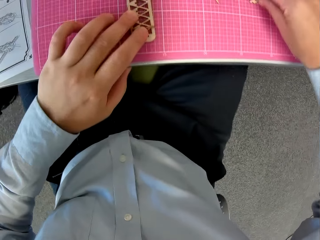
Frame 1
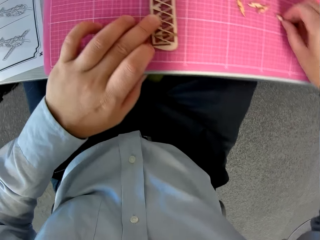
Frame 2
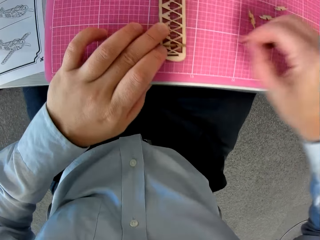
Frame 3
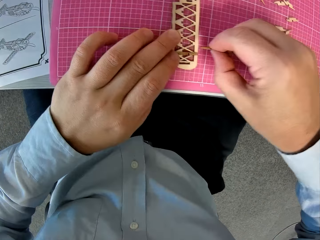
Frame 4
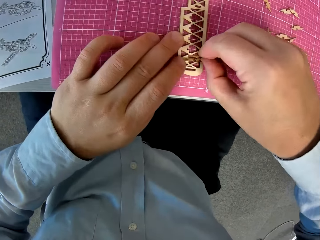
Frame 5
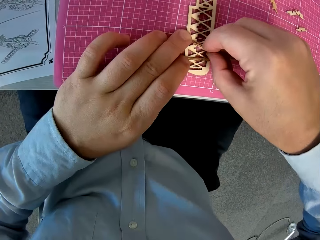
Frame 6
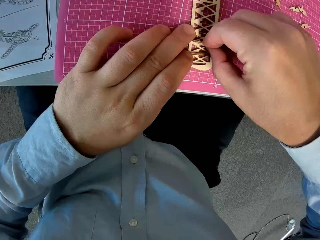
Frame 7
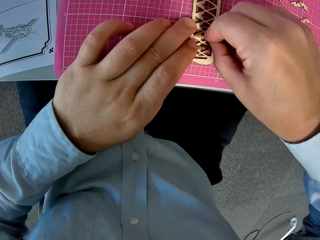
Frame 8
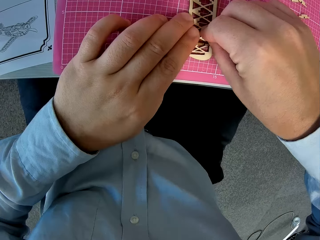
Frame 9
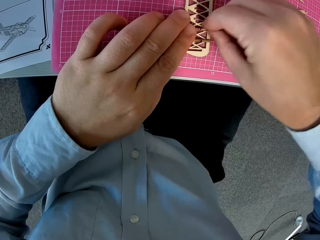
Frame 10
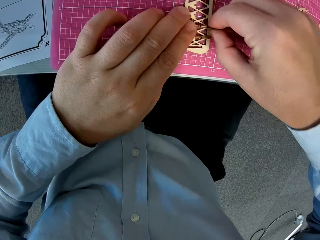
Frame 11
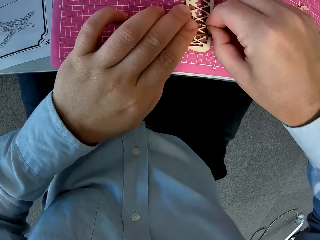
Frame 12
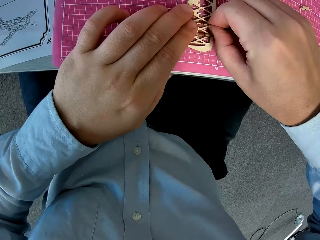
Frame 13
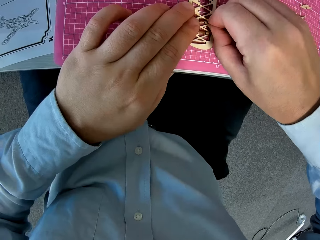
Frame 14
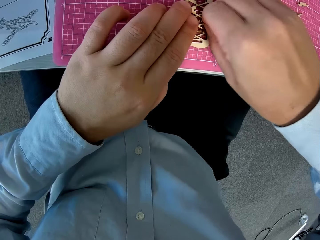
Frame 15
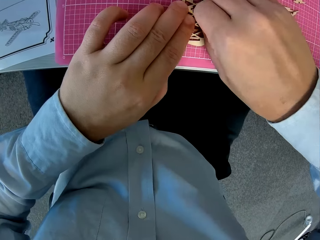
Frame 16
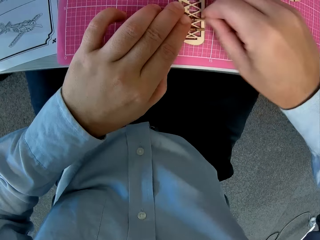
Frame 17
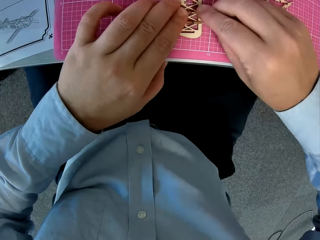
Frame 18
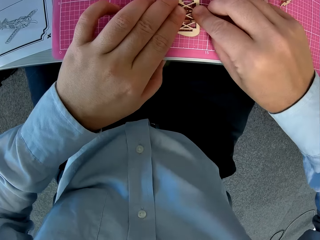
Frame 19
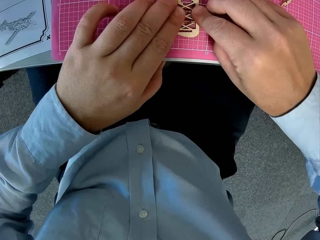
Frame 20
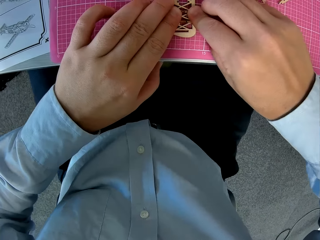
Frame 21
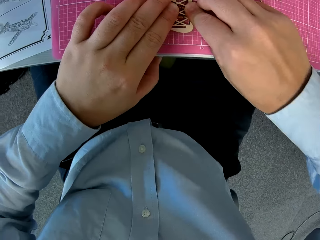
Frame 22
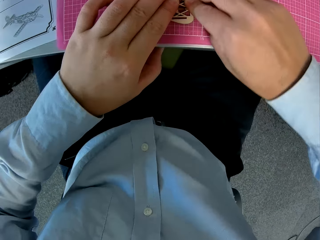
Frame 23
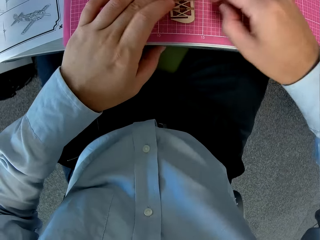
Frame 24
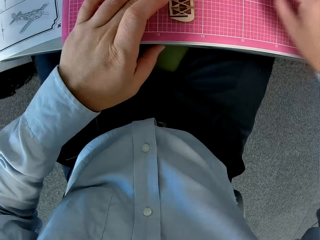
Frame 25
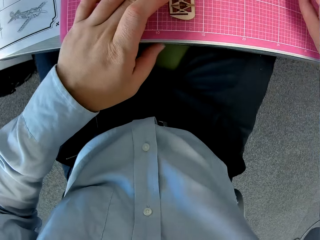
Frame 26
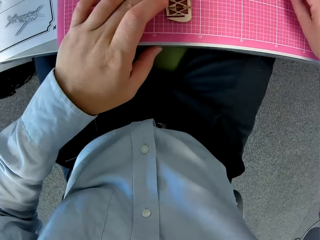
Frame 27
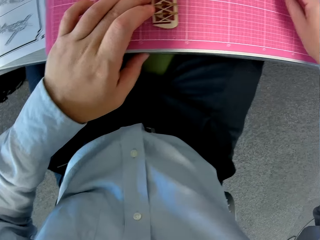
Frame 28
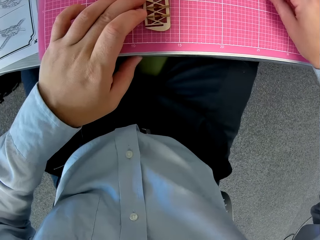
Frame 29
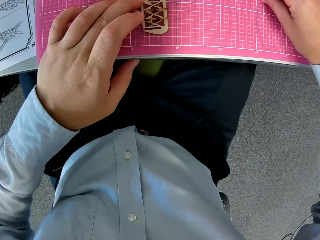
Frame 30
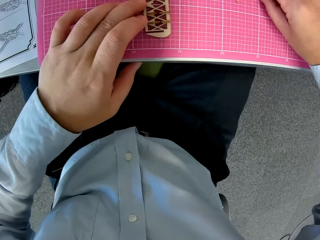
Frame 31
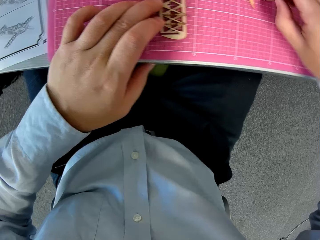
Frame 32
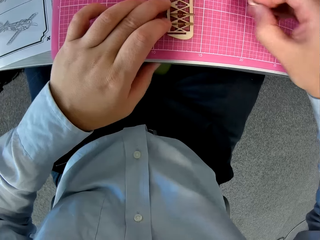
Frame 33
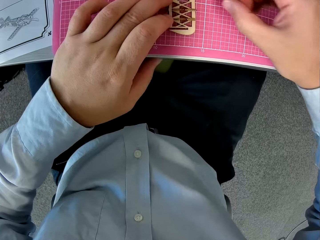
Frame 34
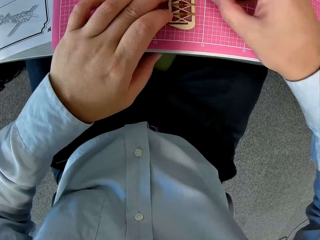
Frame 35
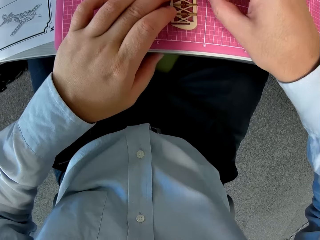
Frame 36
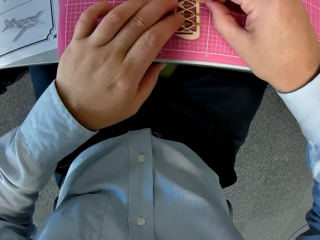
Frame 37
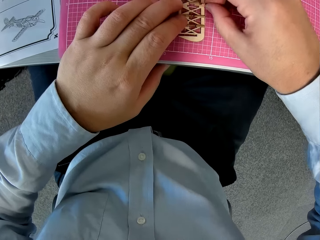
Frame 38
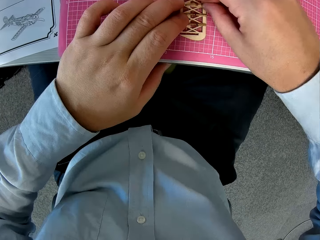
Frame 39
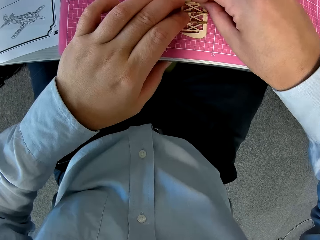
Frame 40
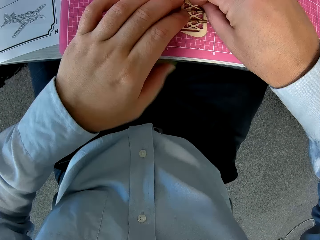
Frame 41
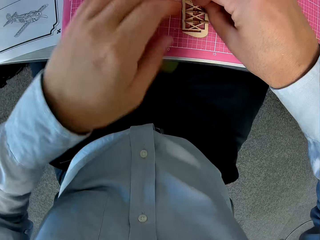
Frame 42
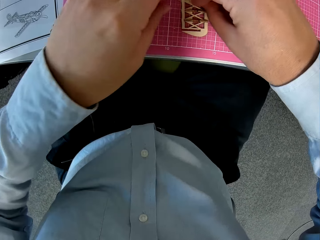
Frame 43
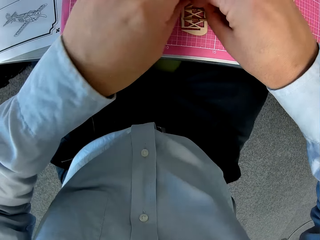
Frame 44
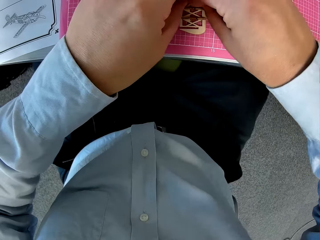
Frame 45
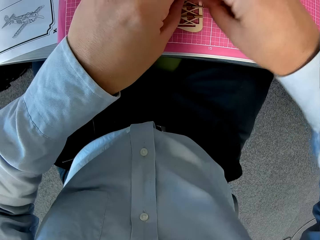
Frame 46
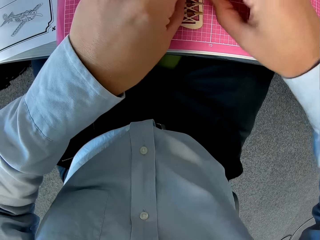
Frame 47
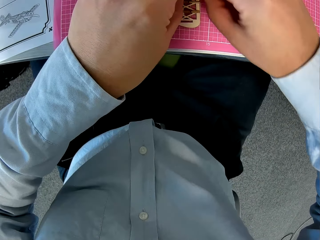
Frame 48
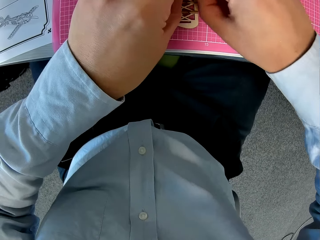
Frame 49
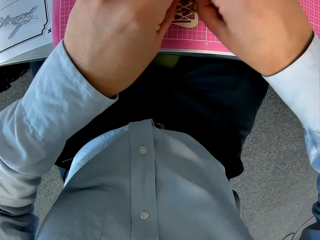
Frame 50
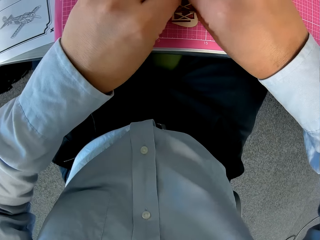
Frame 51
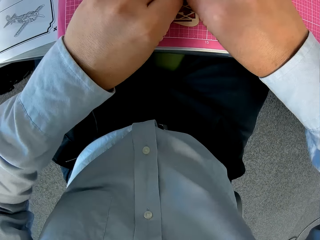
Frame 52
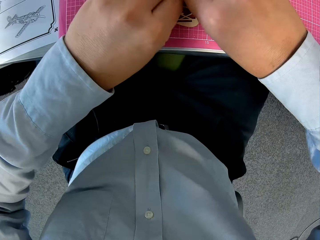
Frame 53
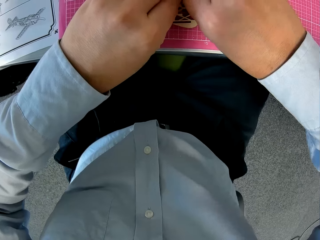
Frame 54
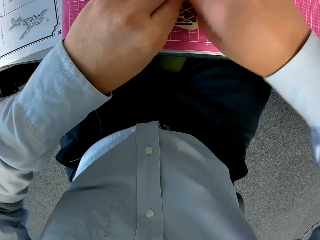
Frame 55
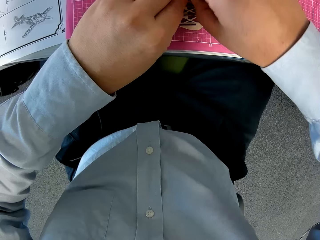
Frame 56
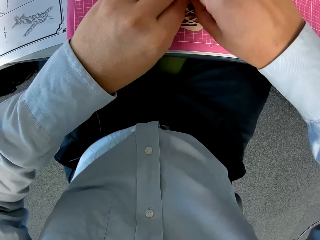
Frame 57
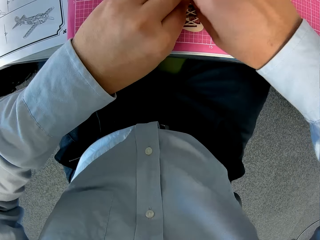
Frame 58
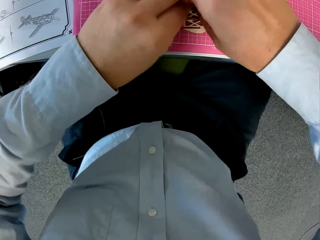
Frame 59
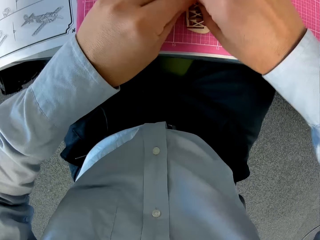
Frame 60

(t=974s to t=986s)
The camera wearer picks up another wooden piece from the cutting sheet. They attach the wooden piece to the attached wooden pieces. They pick up another wooden piece from the cutting sheet and attach the wooden piece to the attached wooden pieces.

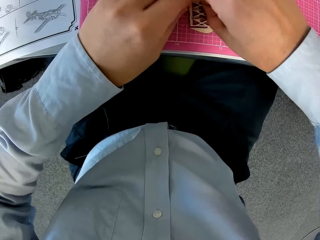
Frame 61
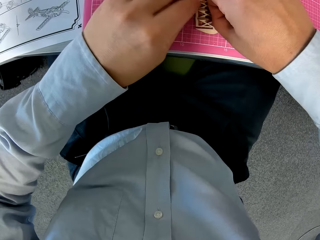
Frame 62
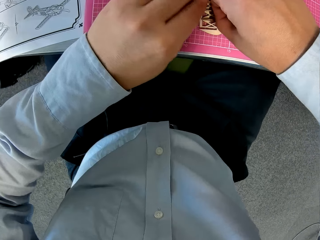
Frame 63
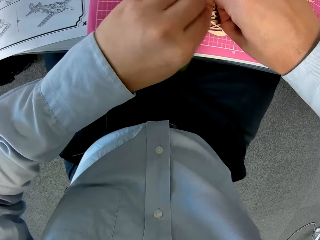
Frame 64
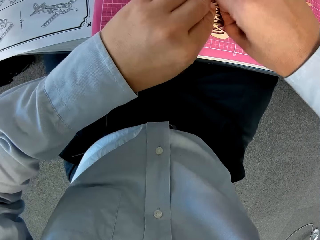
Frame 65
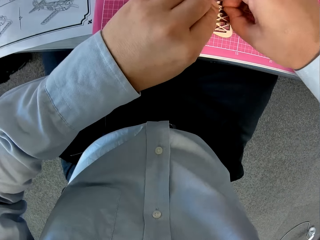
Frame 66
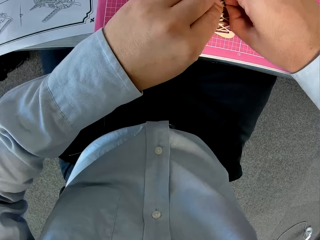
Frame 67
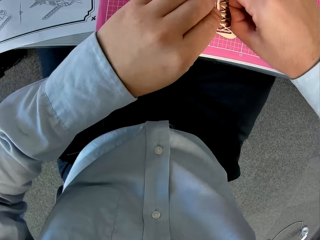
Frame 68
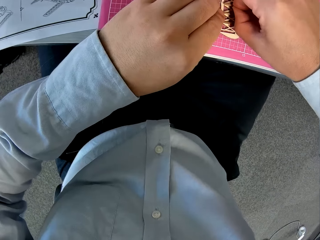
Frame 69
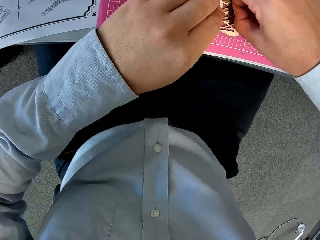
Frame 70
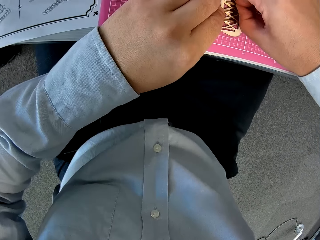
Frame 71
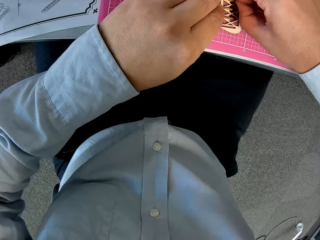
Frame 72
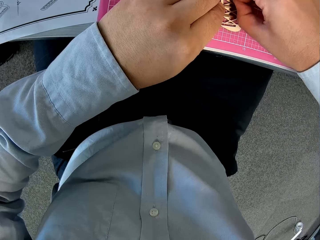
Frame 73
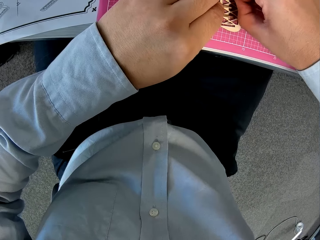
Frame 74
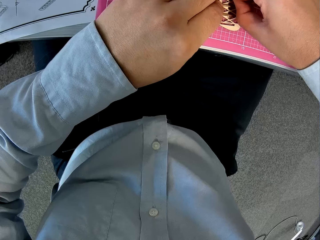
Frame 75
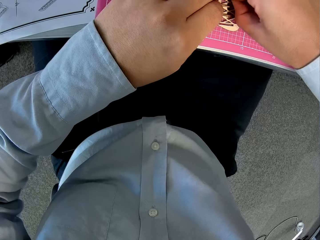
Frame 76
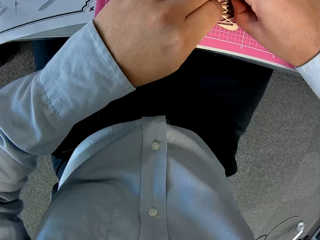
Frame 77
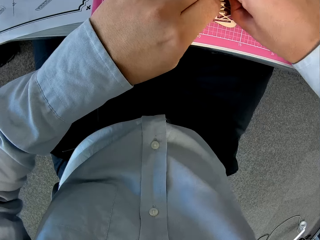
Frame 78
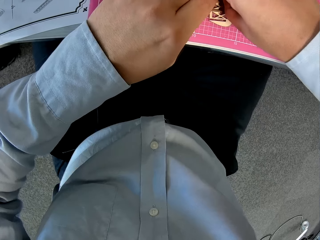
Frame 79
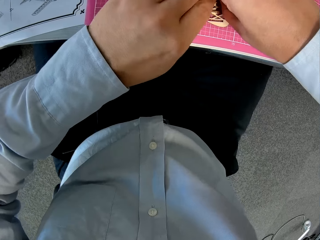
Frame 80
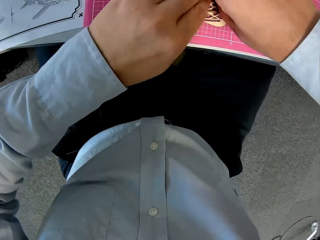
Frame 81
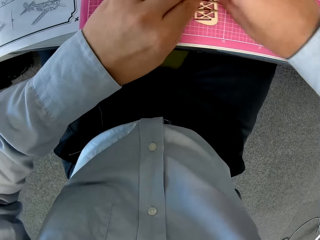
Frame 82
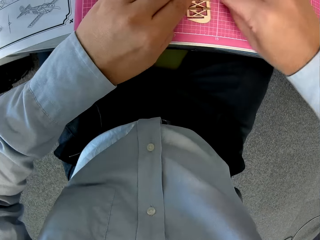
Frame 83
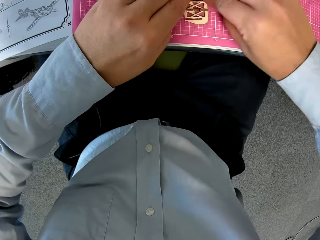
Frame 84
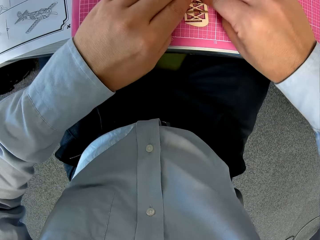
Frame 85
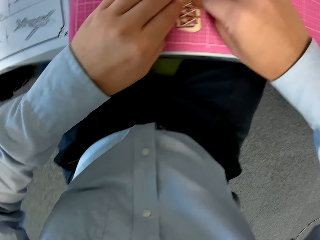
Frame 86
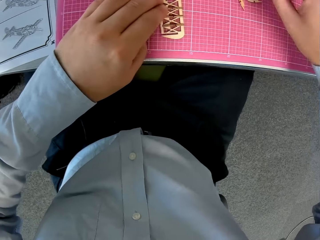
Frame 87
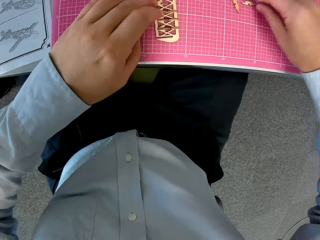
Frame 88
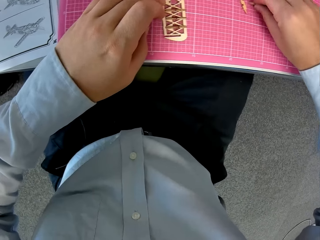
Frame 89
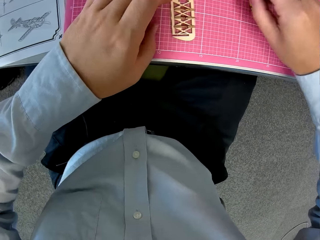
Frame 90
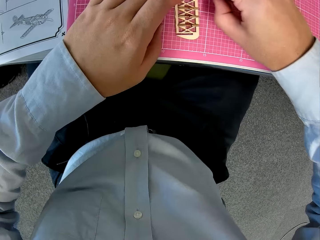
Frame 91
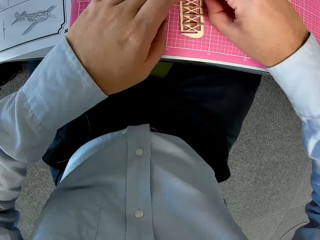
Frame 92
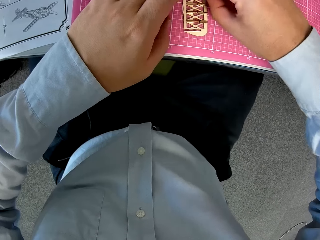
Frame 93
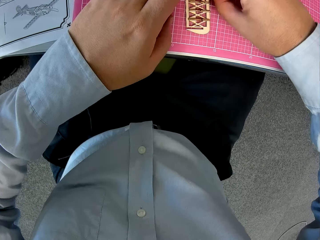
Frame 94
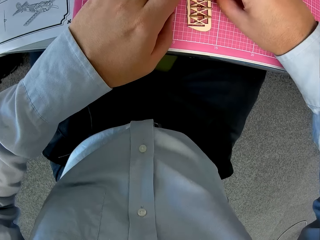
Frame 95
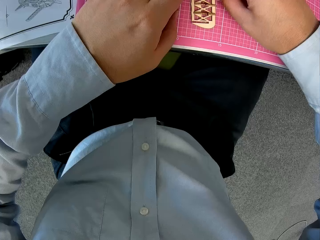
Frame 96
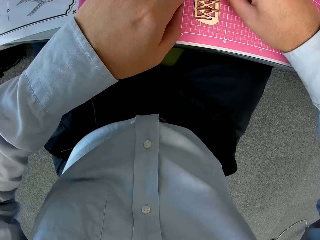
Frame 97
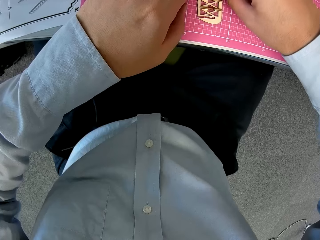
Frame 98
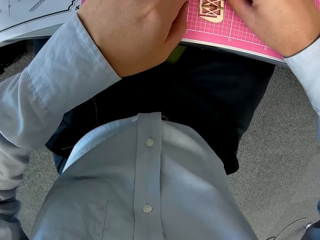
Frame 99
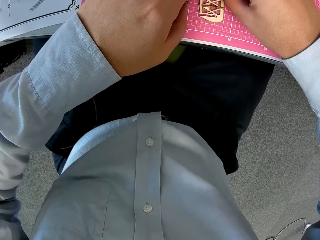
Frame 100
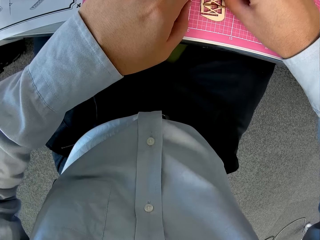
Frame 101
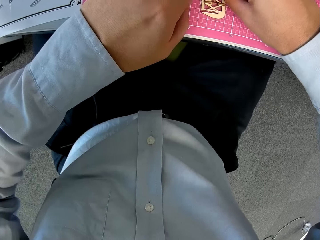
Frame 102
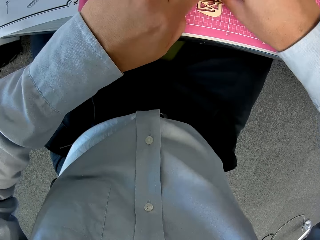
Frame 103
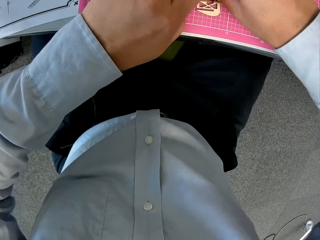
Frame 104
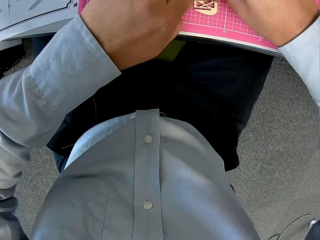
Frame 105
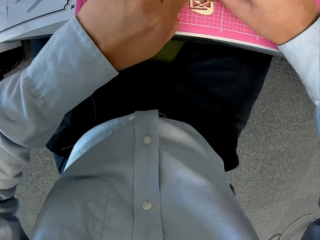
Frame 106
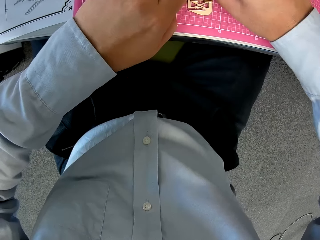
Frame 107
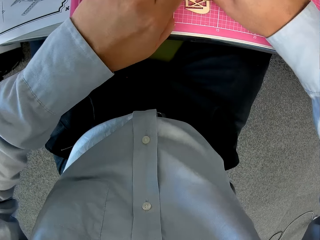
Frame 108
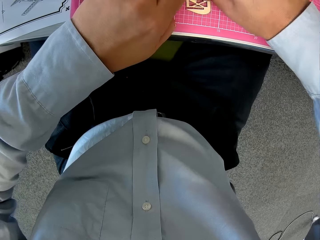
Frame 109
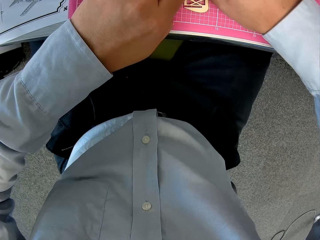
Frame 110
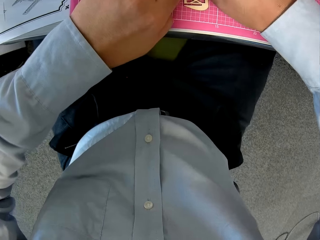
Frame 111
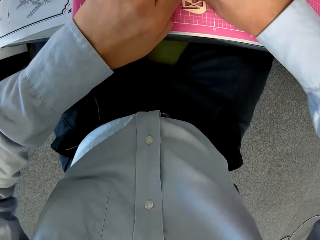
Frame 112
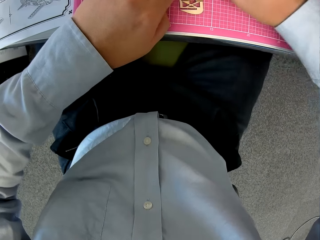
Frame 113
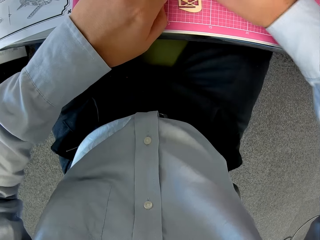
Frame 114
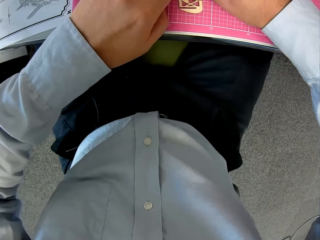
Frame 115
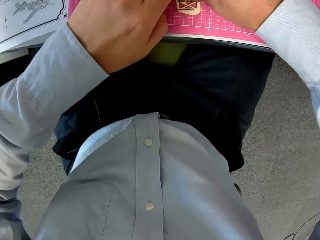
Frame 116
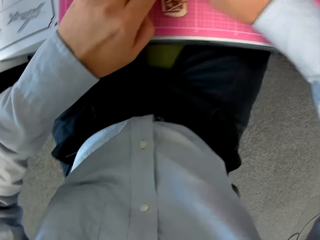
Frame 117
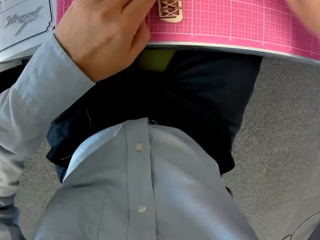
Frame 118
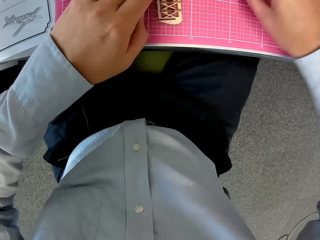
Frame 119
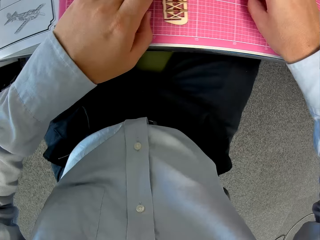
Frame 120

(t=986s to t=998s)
The camera wearer picks up another wooden piece from the cutting sheet. They attach the wooden piece to the attached wooden pieces.
